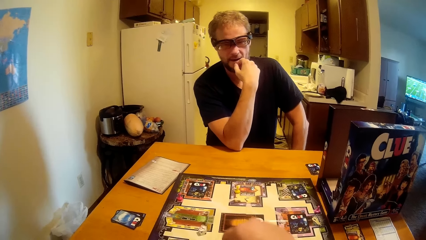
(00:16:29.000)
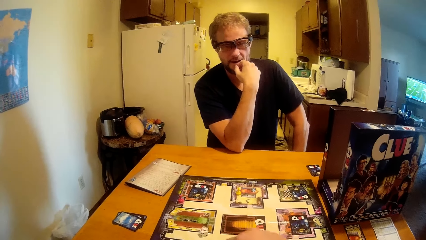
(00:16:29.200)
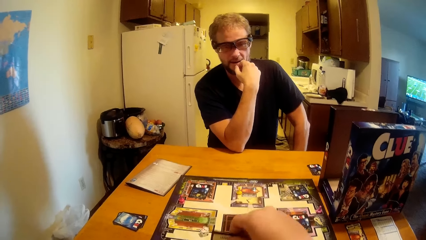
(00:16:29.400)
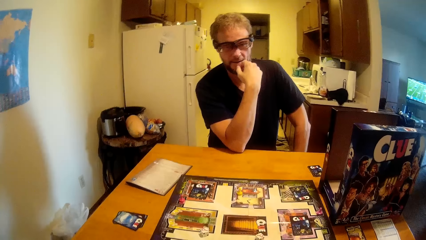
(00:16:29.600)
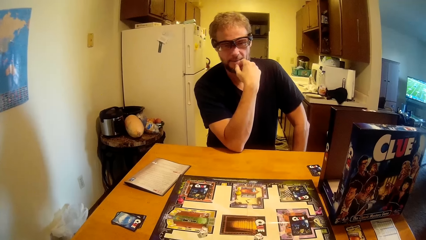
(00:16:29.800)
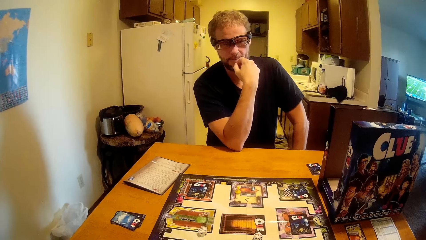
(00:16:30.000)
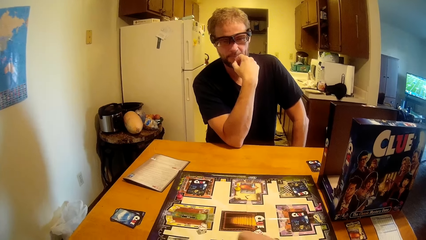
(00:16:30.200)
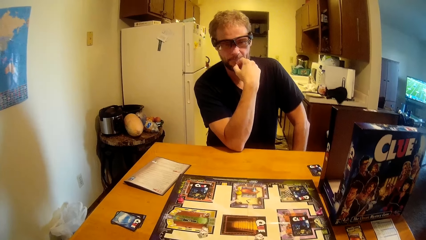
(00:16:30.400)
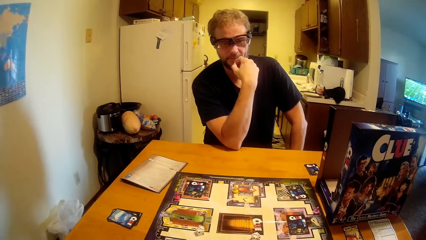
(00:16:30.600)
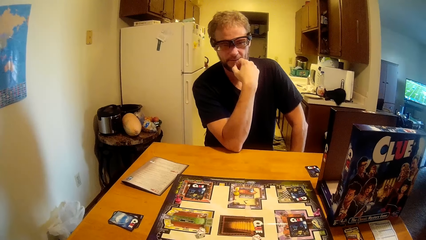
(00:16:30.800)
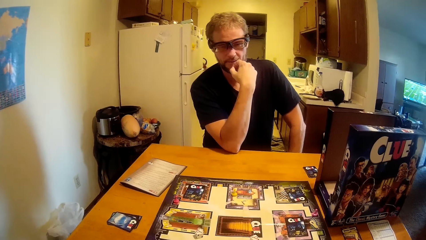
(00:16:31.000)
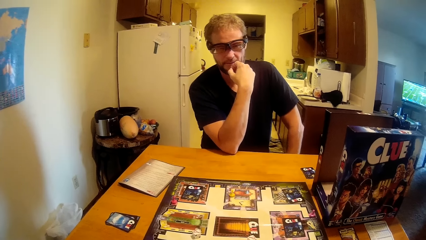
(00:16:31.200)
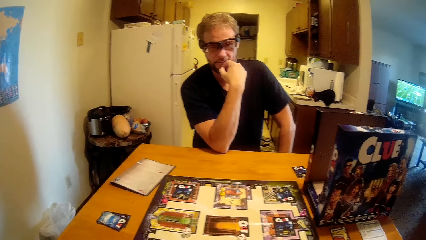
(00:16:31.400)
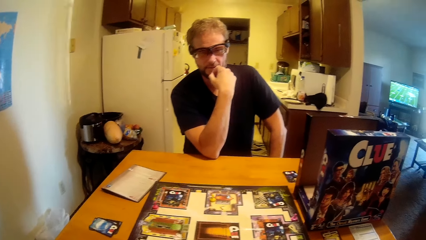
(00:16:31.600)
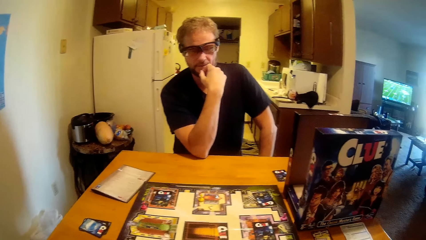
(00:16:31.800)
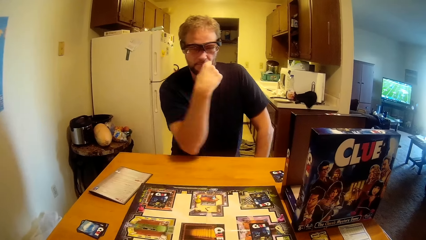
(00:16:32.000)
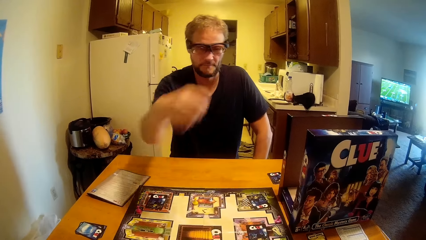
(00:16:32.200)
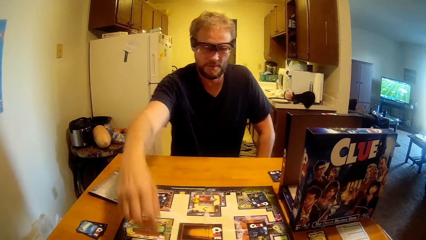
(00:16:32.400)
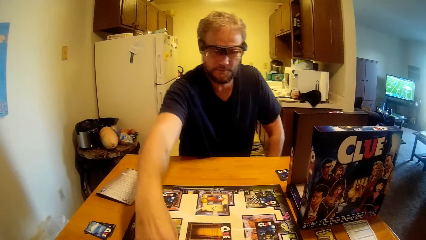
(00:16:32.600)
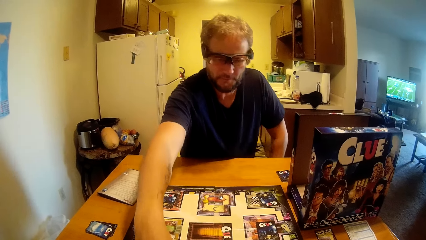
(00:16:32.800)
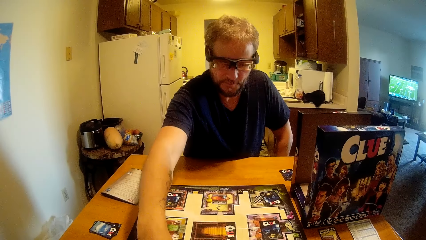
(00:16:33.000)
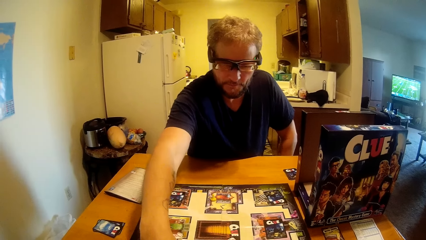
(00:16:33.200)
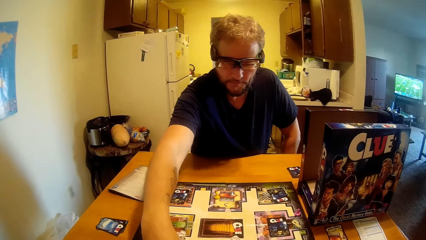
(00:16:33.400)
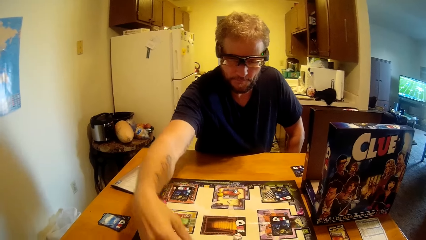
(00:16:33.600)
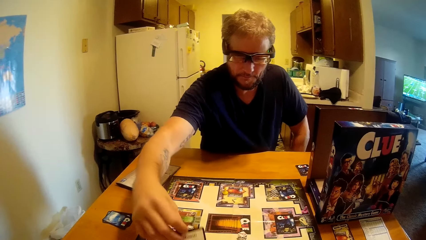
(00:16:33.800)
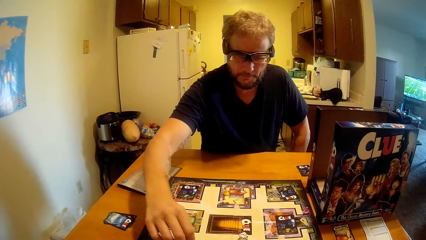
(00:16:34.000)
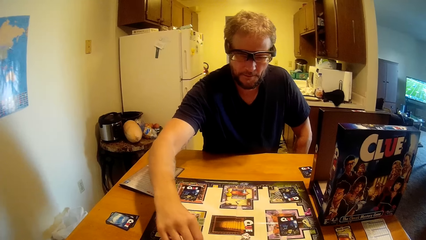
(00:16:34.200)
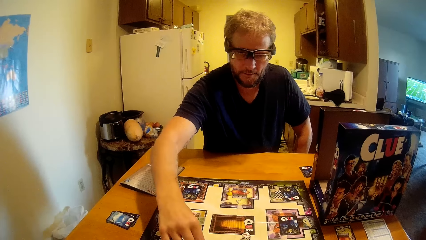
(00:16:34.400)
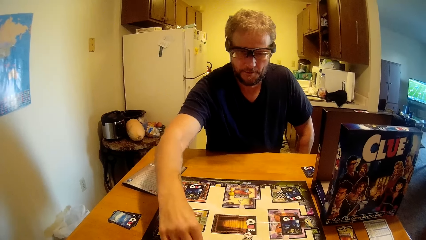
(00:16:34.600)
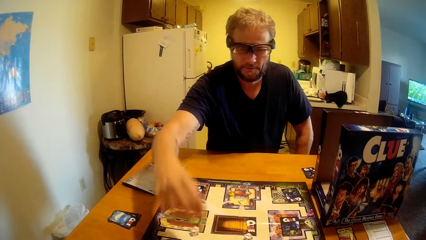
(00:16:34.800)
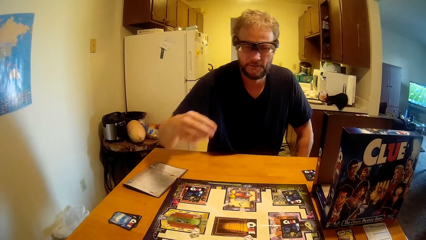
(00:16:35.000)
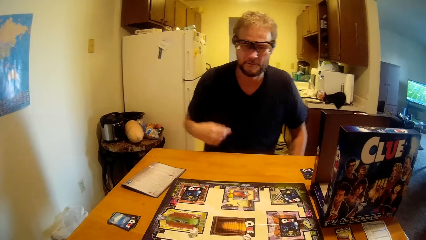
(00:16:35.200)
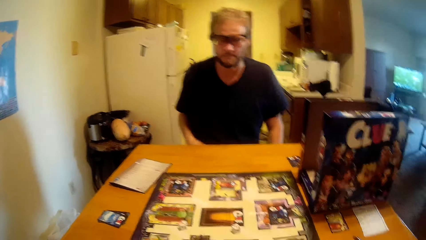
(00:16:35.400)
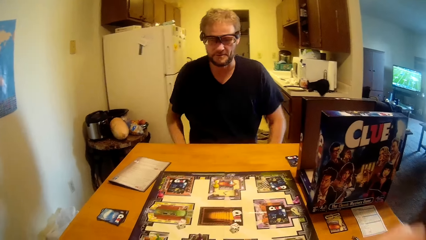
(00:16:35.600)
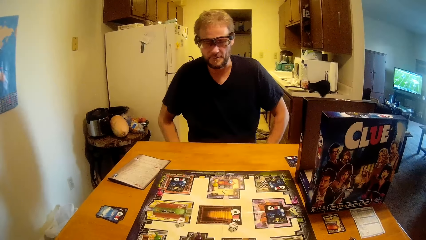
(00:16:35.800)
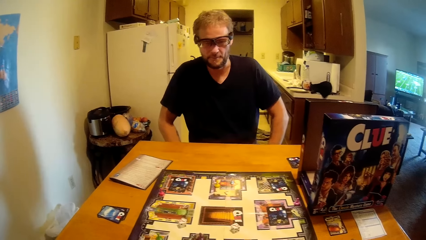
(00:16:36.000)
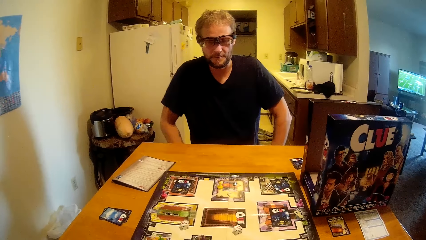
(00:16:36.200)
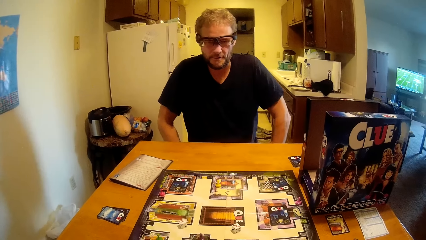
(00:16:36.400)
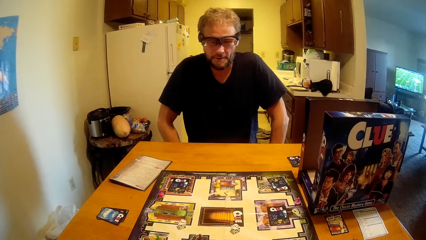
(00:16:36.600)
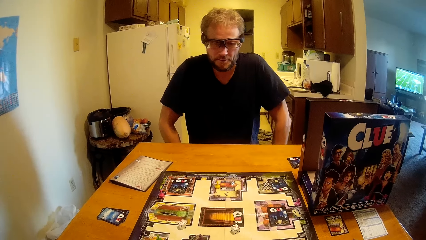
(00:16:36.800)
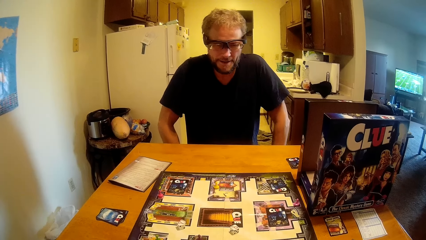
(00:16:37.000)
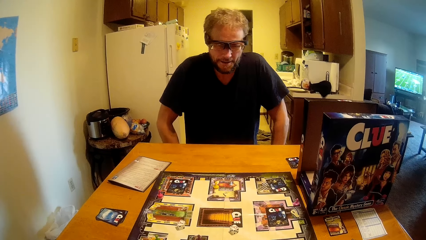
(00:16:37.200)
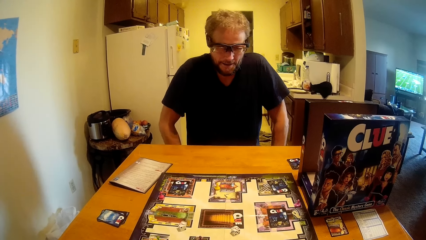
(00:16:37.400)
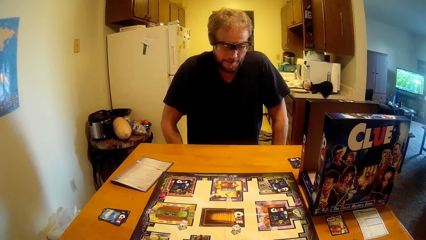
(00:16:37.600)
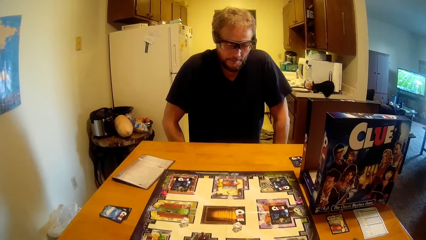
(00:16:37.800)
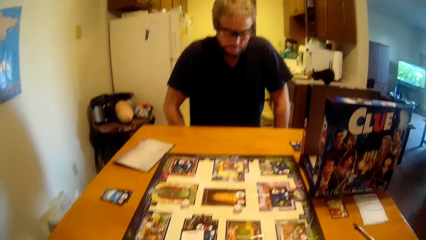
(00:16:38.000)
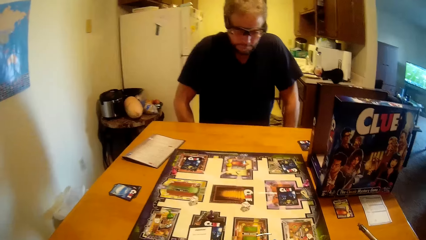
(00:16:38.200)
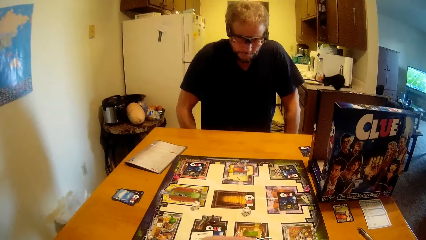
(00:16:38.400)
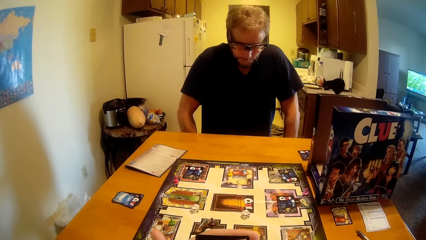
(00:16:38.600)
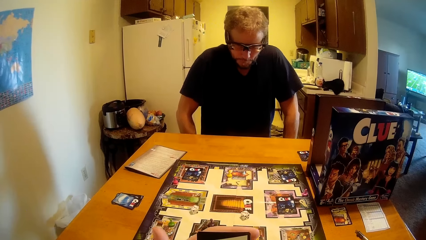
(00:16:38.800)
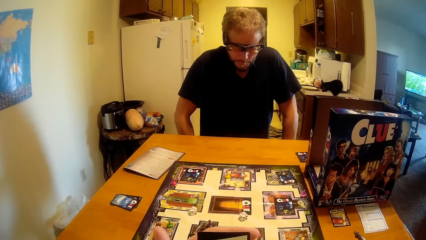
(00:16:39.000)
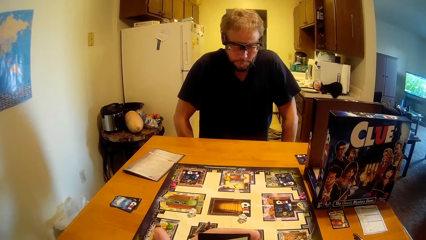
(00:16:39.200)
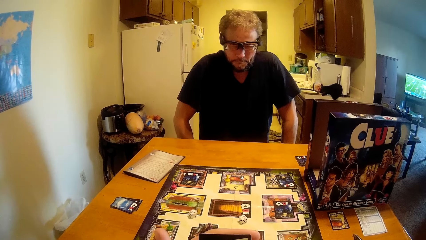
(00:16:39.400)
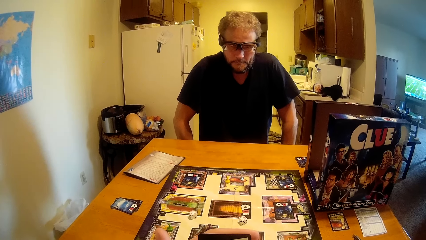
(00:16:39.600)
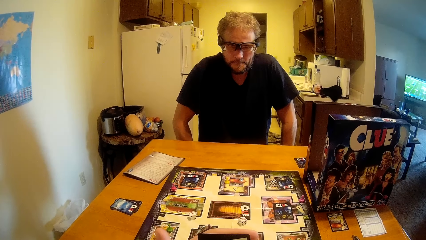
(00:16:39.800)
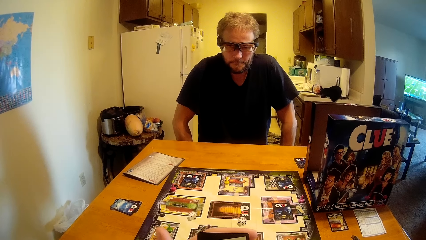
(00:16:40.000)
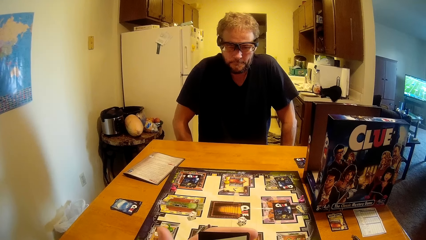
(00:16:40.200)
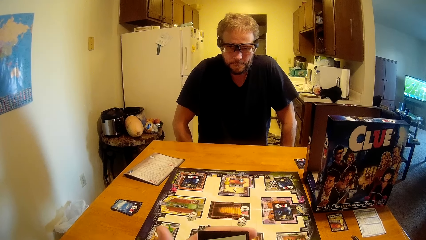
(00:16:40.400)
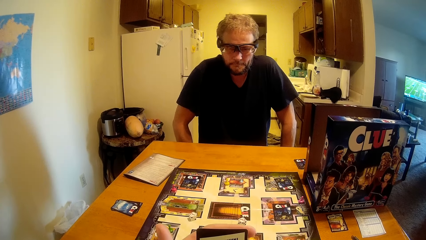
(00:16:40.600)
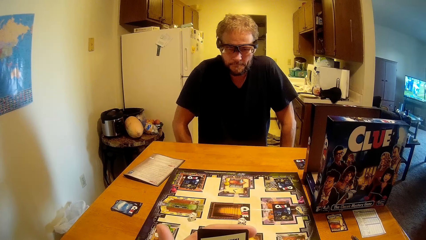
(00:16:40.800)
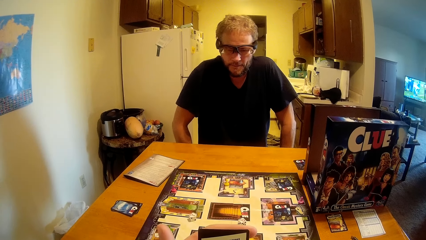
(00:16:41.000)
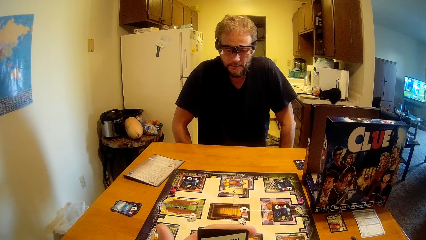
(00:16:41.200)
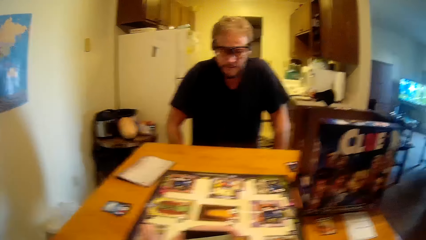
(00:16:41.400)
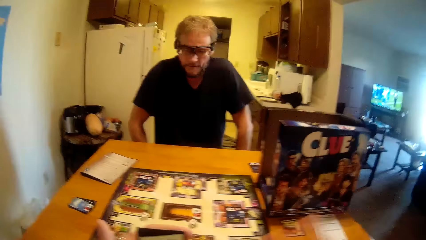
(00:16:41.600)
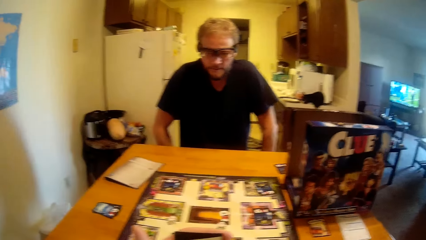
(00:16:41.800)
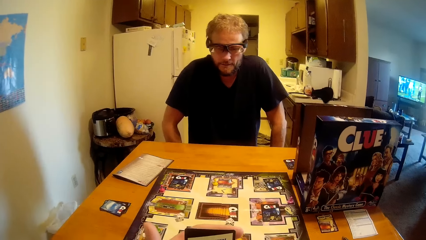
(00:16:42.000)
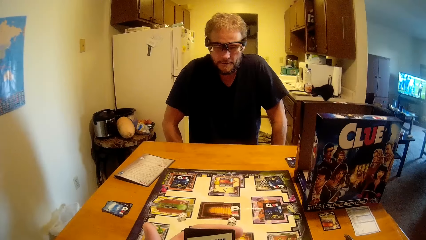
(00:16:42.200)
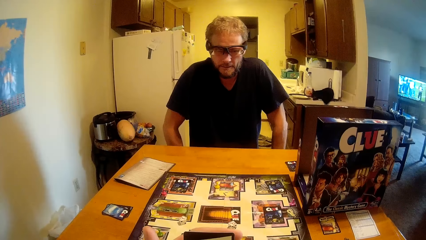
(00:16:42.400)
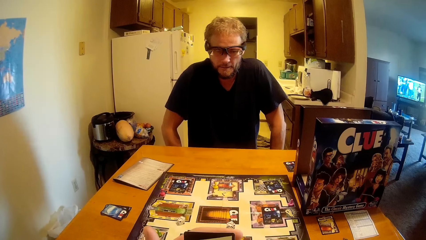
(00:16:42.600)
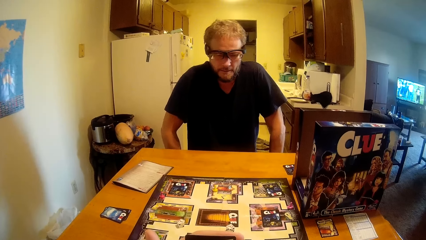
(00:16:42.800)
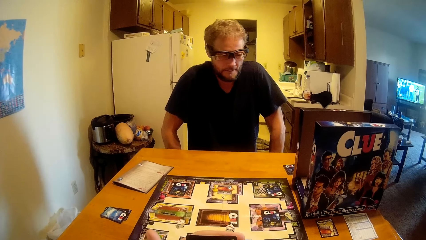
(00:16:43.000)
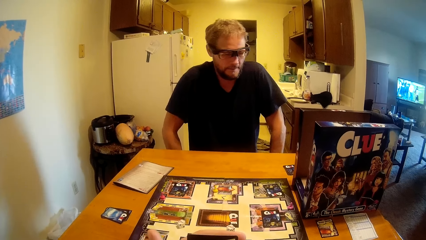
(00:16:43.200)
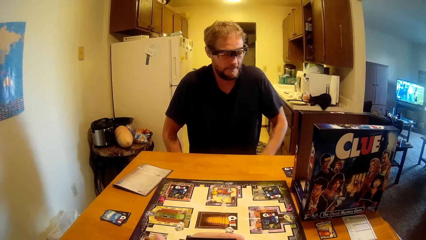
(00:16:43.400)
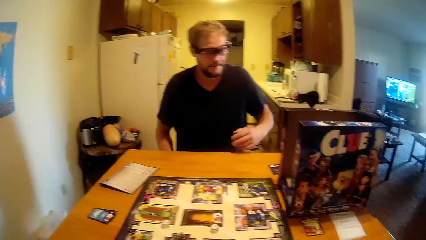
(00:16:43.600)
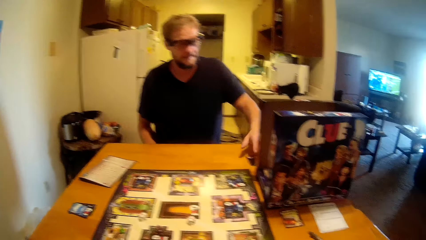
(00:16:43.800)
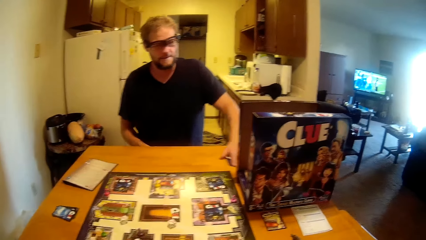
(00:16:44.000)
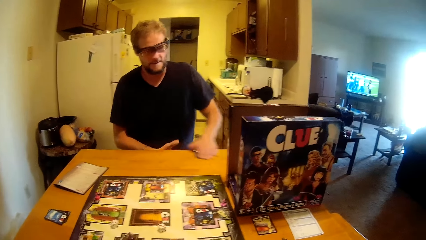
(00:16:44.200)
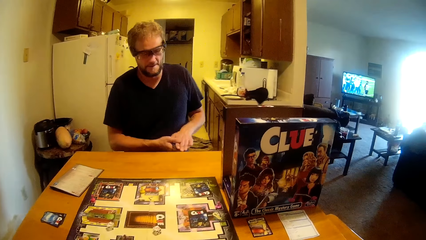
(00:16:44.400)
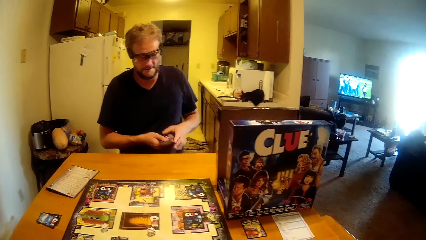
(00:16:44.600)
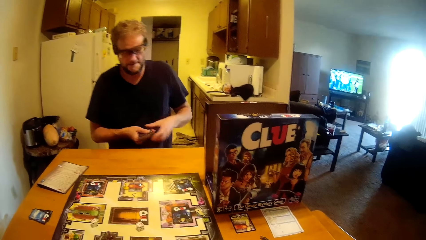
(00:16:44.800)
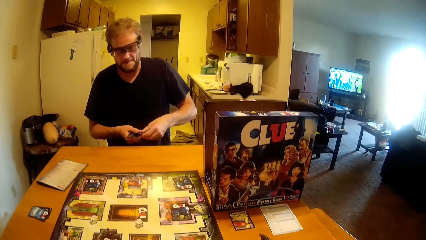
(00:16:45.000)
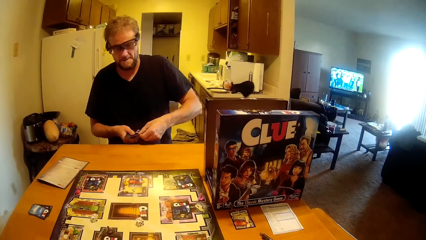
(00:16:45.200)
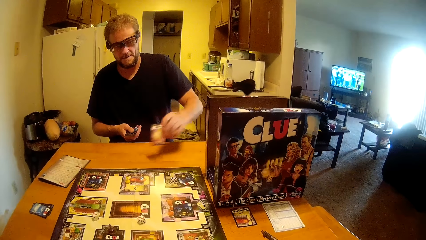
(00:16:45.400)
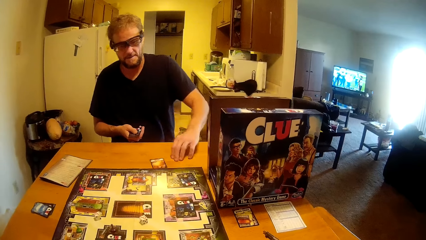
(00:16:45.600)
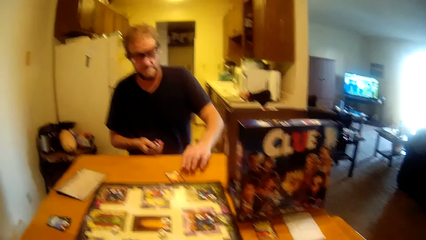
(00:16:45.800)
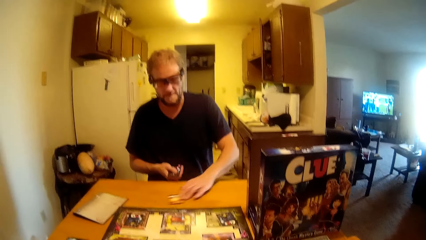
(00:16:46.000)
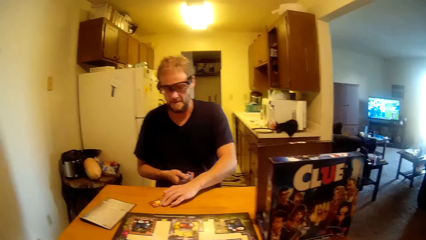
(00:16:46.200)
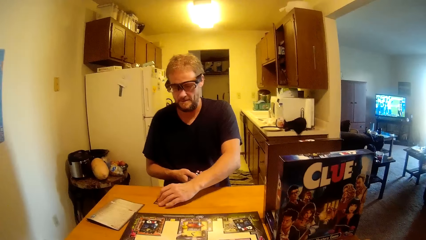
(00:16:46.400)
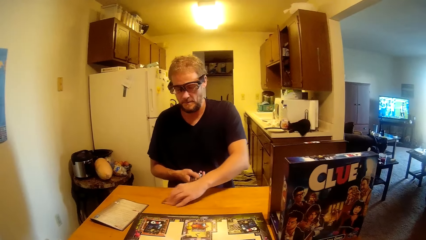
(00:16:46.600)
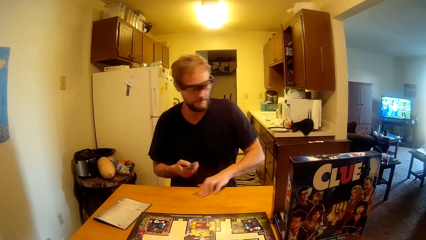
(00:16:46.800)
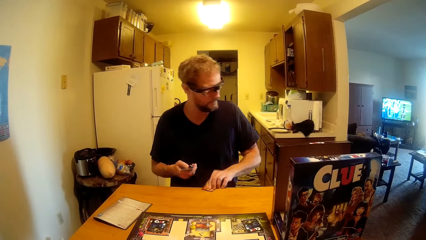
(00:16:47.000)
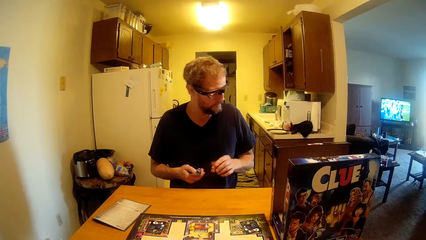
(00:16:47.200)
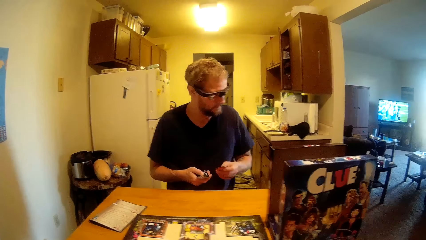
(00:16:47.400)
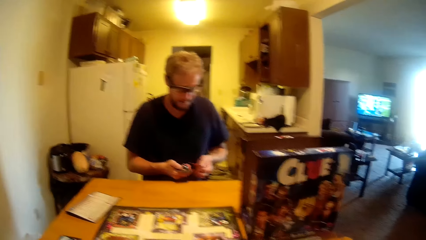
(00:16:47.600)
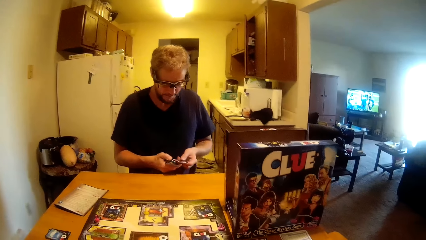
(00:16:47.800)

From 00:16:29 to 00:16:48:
A man touches the game board. The man moves the clue replacement piece. The camera wearer looks at the clue cards. They talk to the man. The man picks up the cards on the table. The man puts the clue card on the table.
